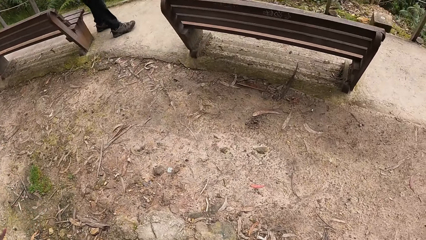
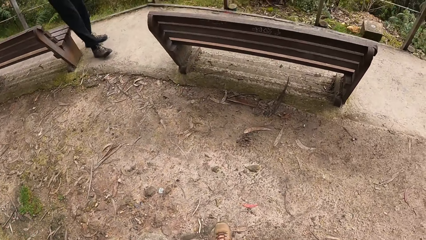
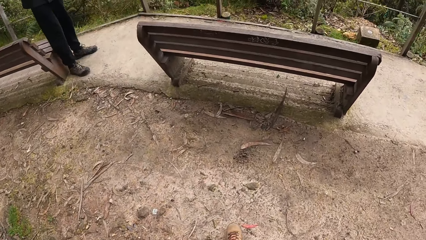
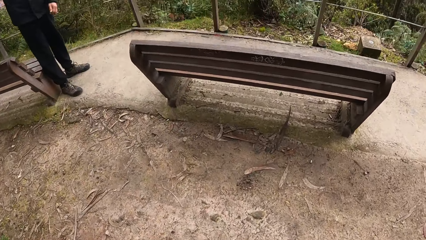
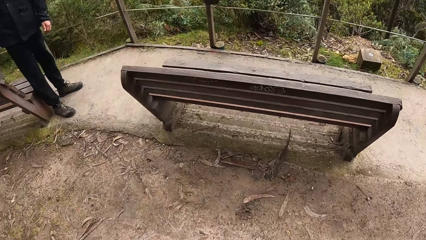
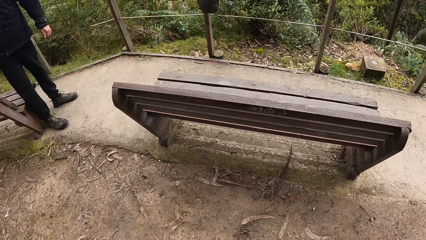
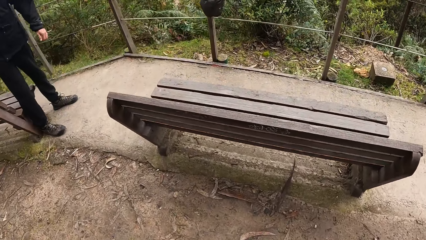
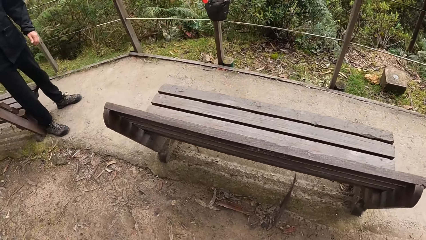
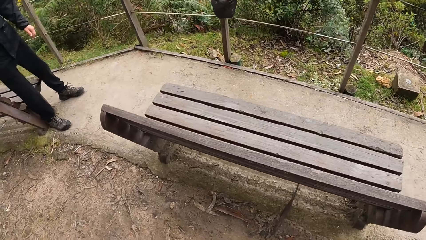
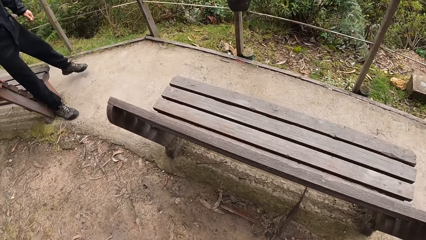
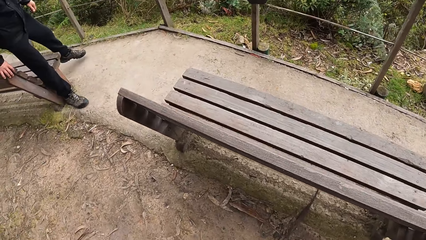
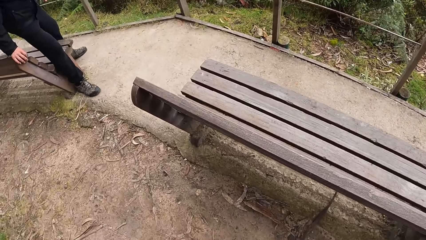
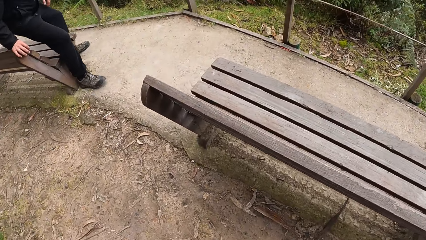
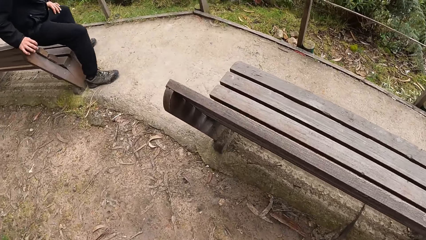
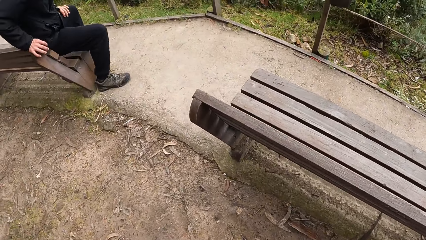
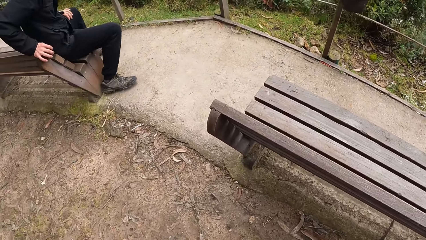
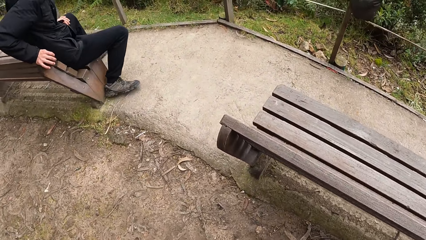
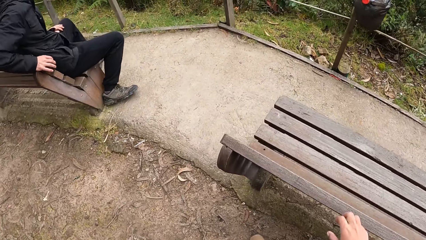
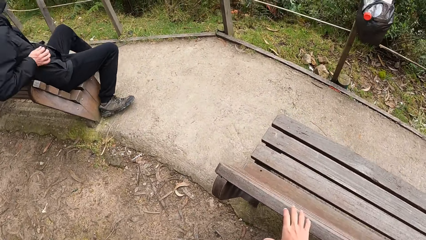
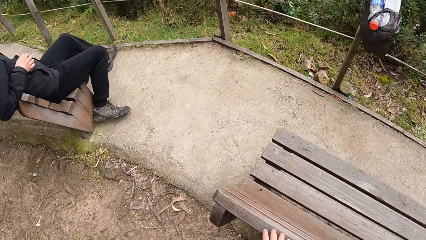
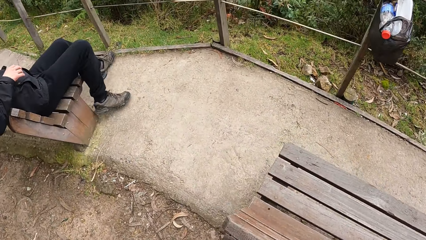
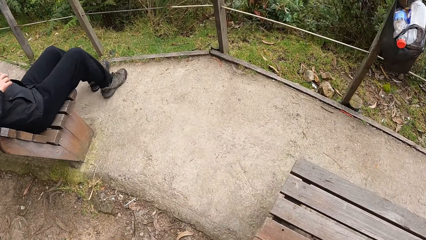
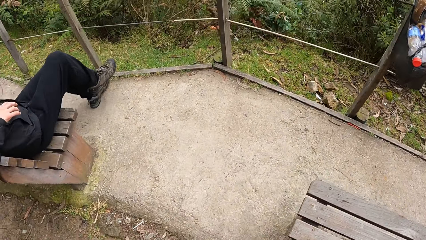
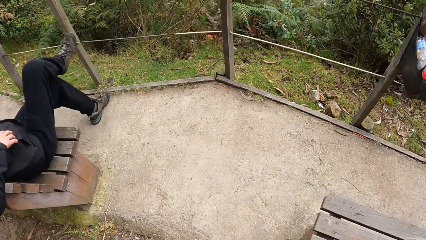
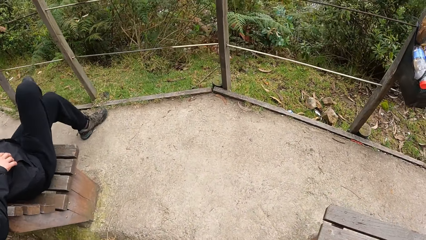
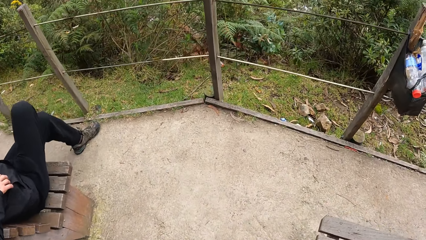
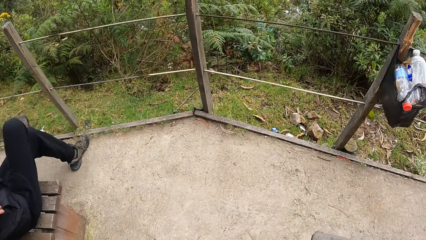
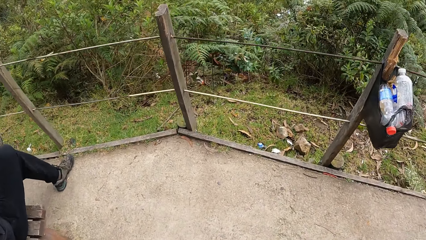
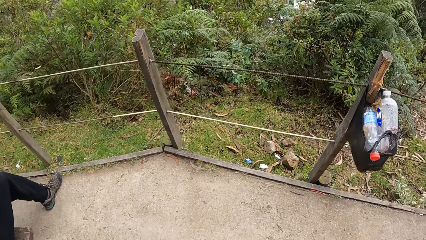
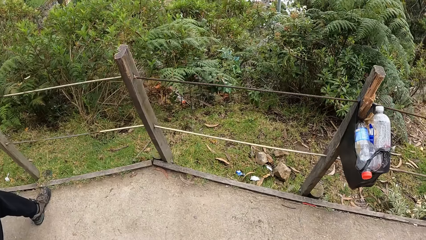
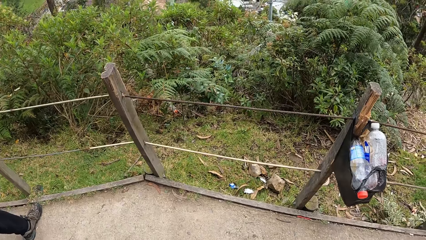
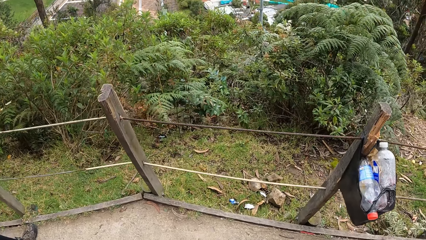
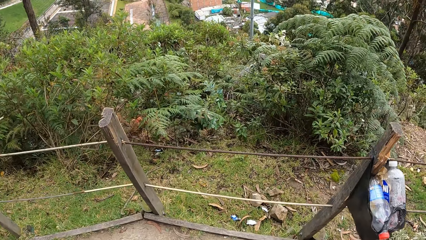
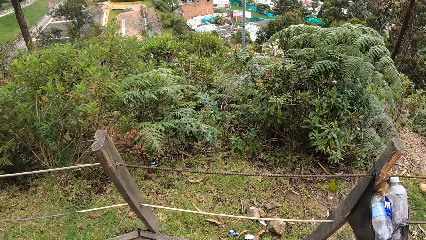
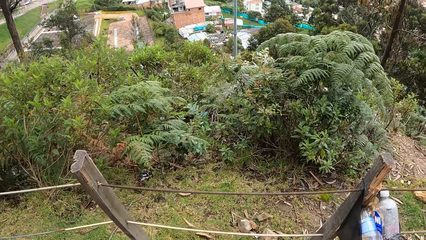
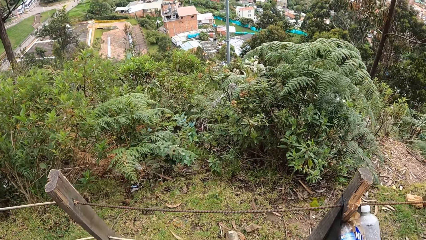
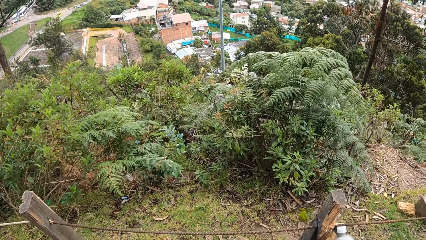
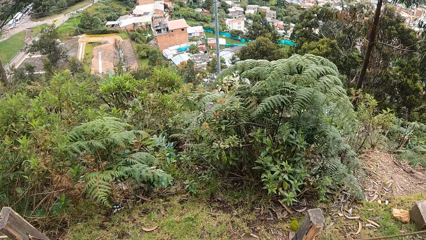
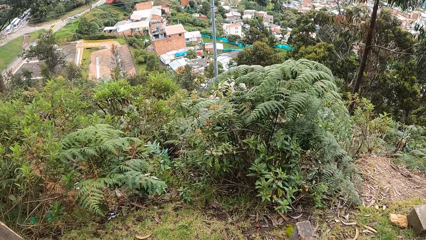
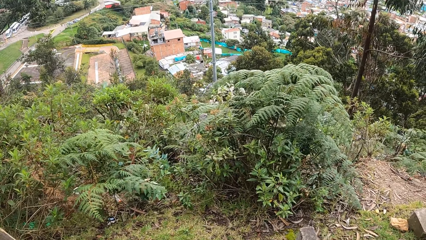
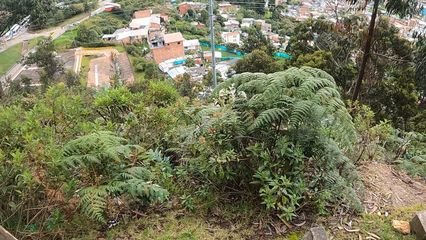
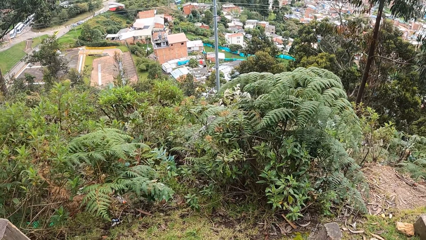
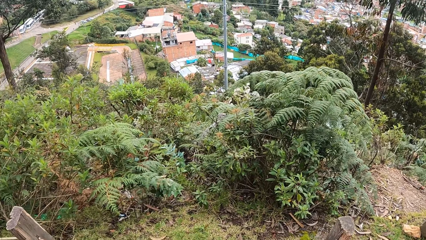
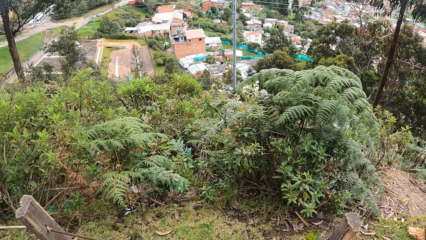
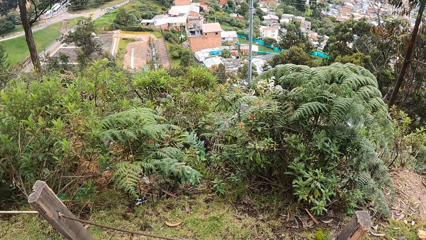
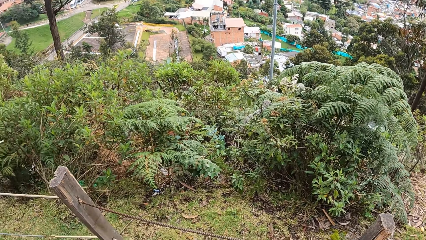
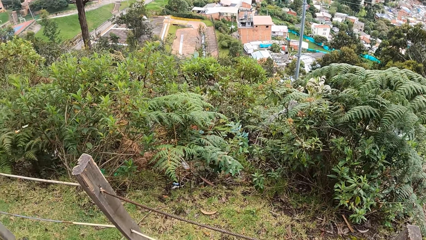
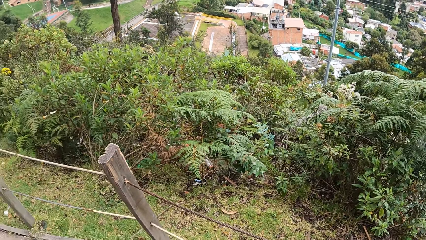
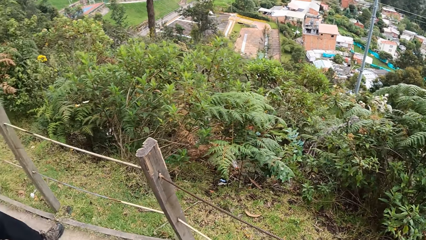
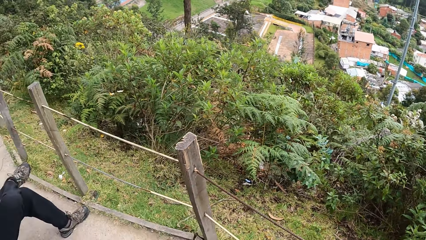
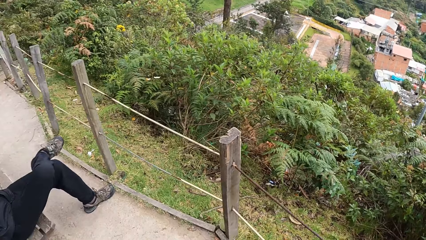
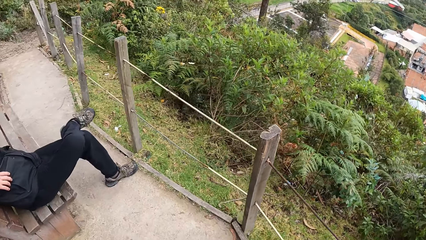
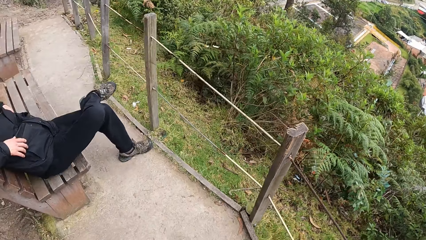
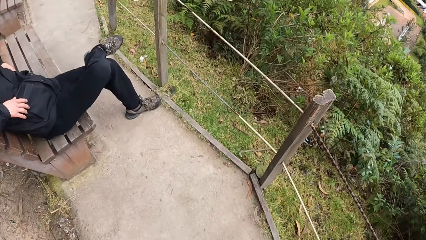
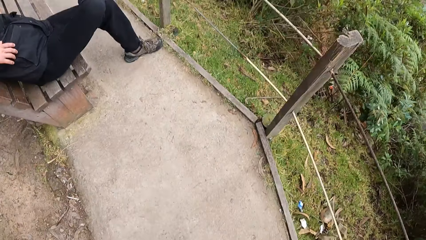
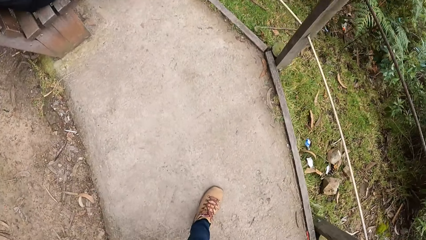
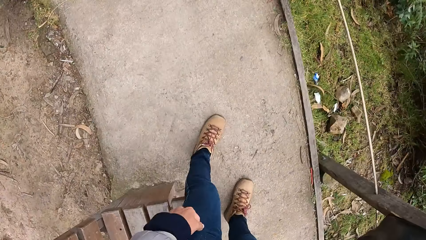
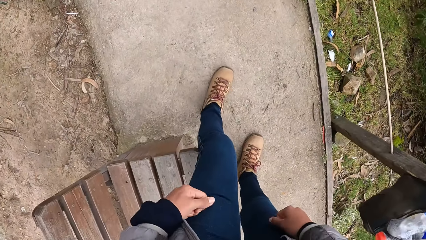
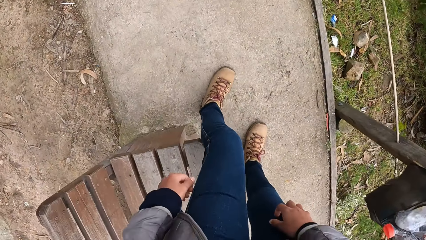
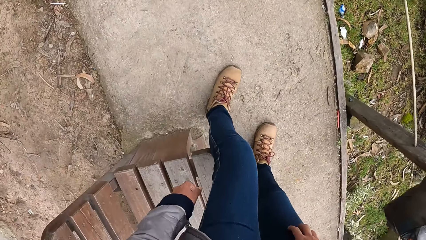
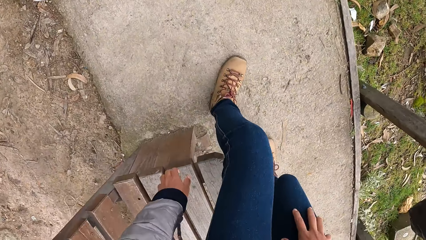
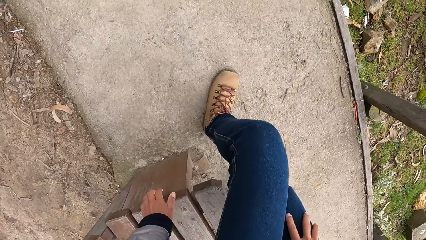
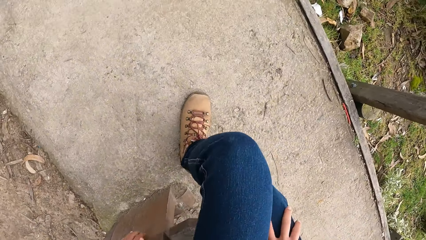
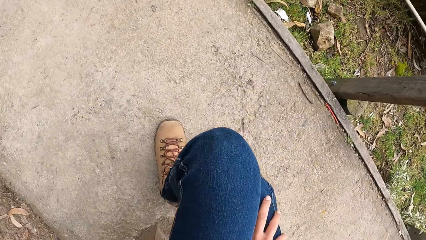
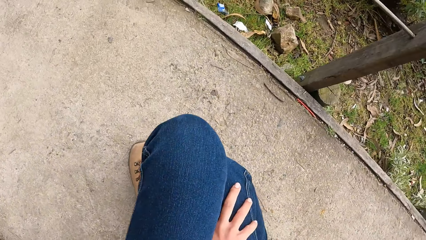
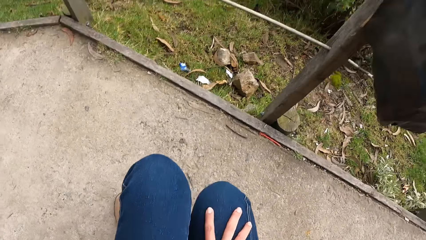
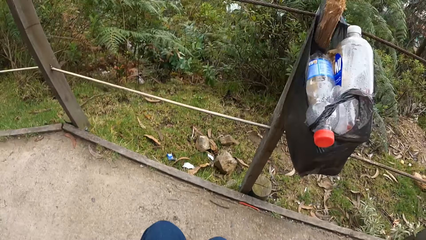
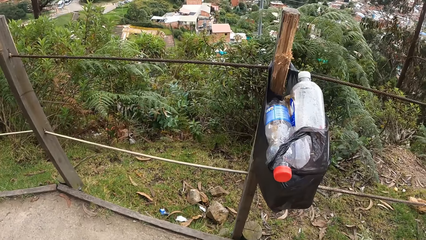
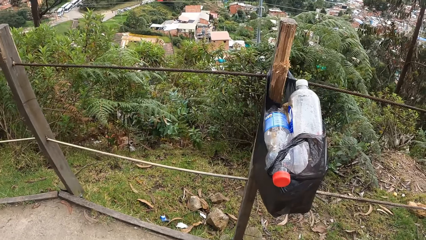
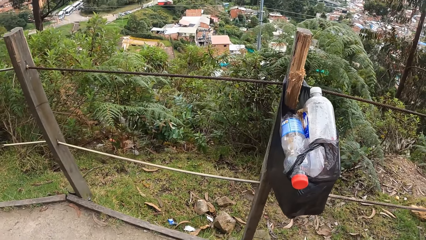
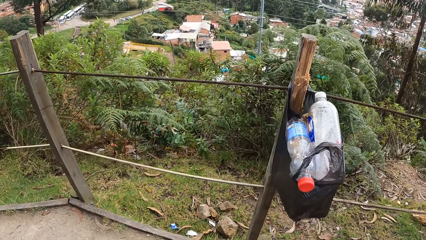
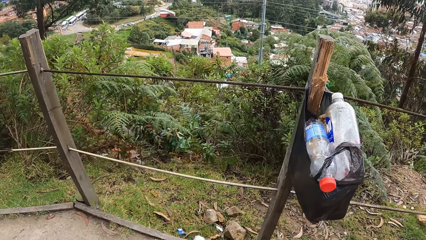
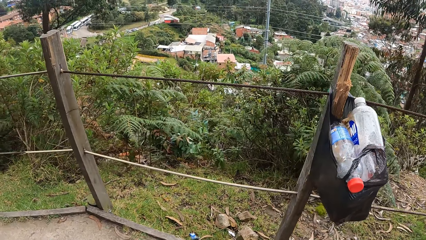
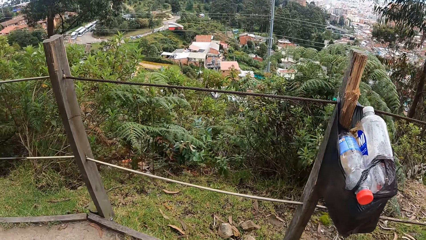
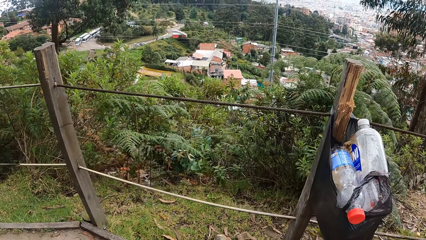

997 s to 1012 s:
The camera wearer walks towards a seat. The man places his right hand on the seat, places his left hand on his left lap, and sits on the seat. The camera wearer places his right hand on the seat. The man crosses his legs. The camera wearer places his right hand on his right lap. He sits on the seat. He places his left hand on the seat.
